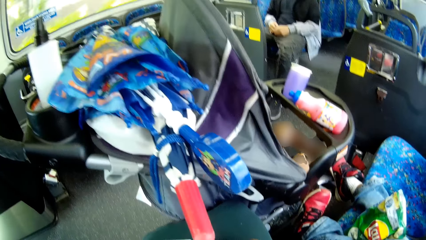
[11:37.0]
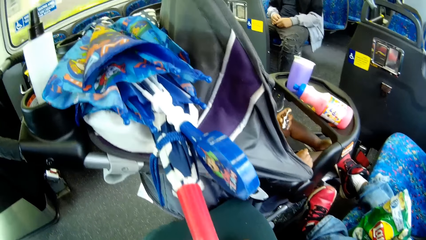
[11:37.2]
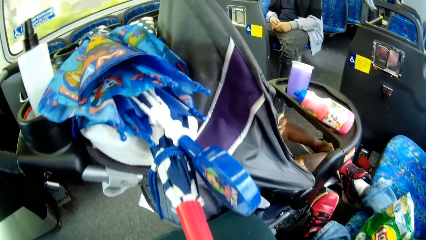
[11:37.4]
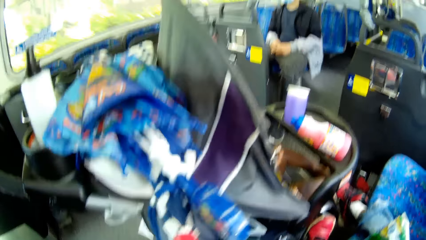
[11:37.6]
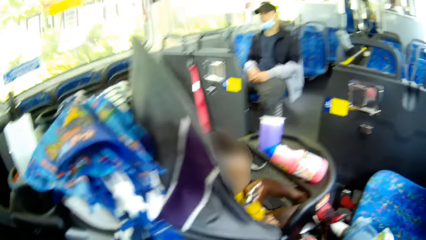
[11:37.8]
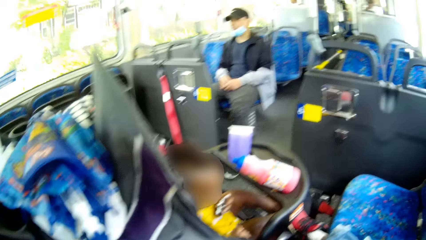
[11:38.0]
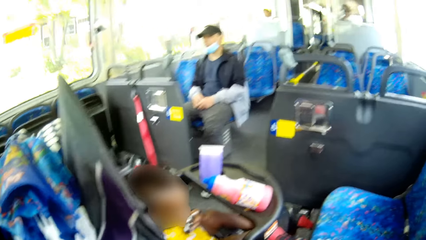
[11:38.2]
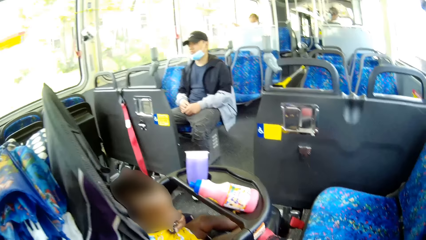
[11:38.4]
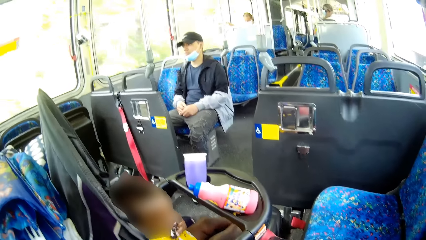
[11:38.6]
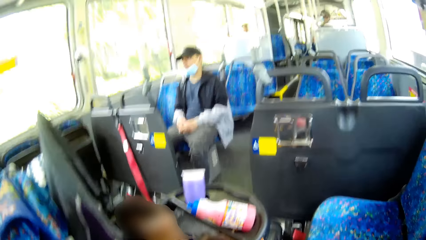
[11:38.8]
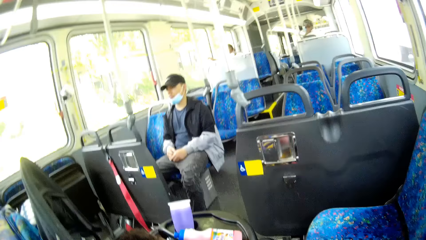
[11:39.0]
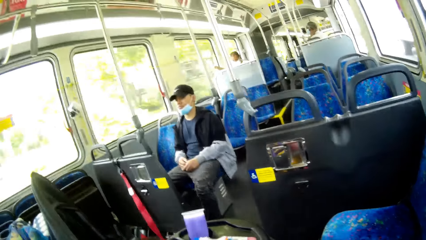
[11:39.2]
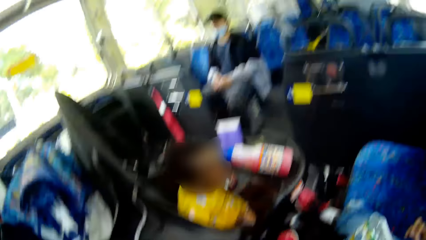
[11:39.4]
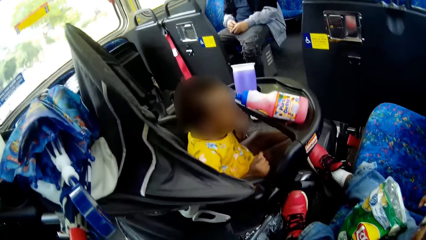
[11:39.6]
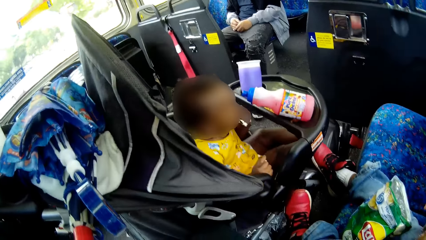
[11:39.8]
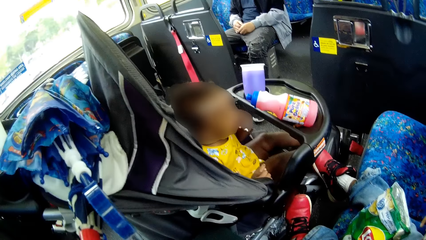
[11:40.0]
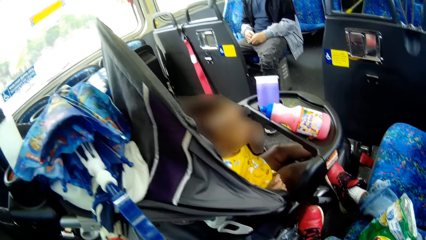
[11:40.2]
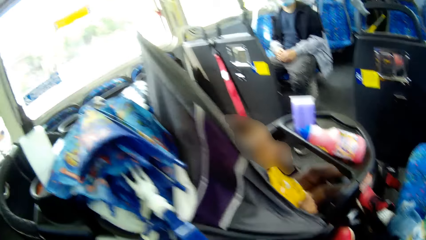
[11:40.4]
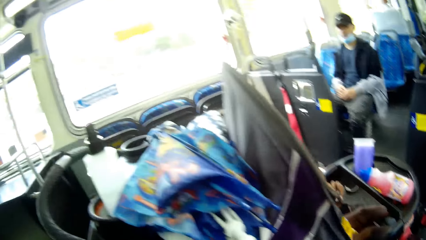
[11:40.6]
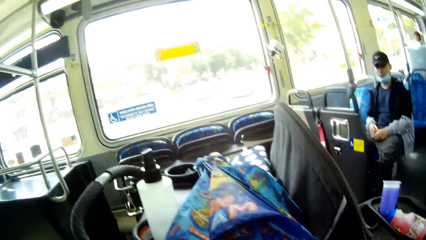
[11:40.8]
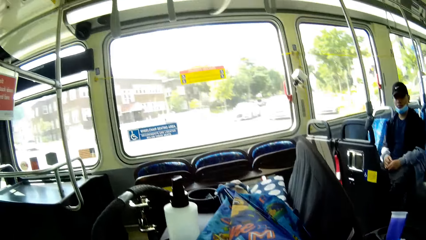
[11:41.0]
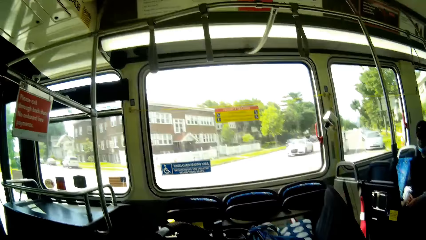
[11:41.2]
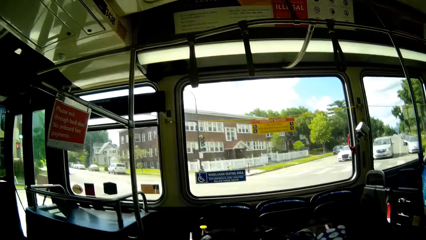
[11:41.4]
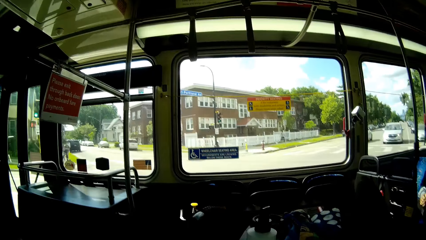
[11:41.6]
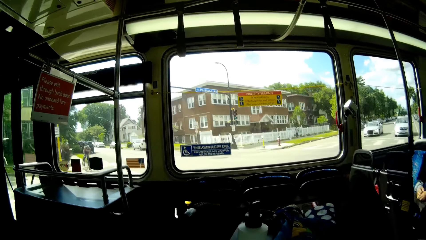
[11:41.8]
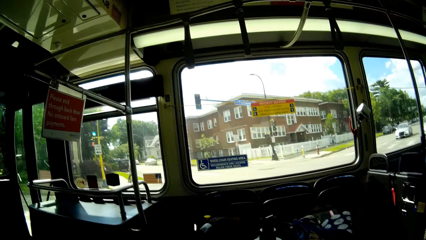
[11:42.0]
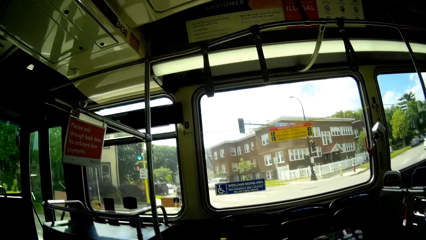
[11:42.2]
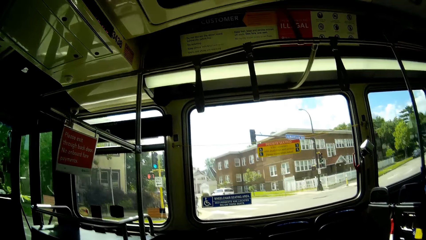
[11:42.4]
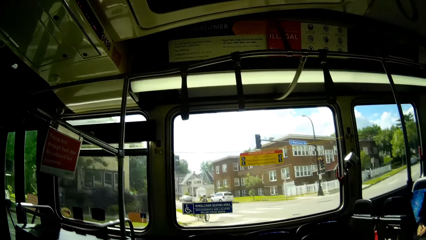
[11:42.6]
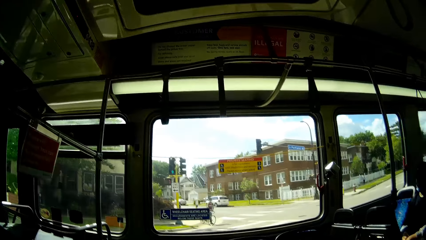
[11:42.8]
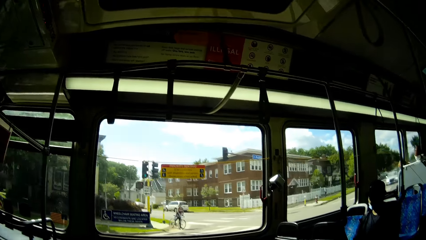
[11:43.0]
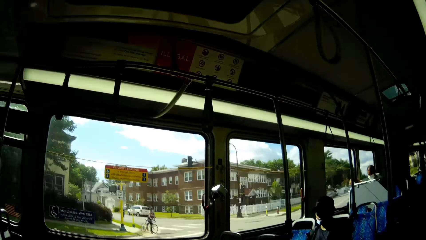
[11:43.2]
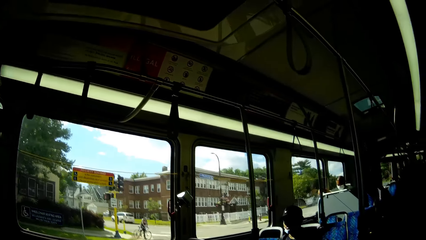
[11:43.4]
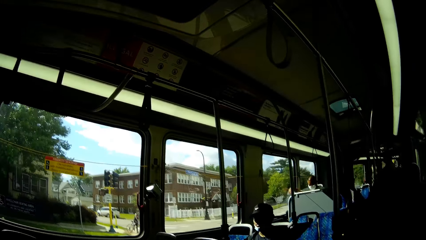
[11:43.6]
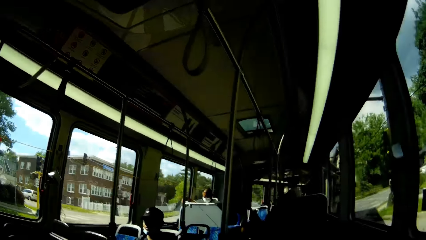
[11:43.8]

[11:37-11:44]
A baby eats from the piece of cake.

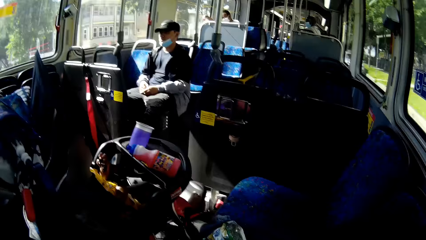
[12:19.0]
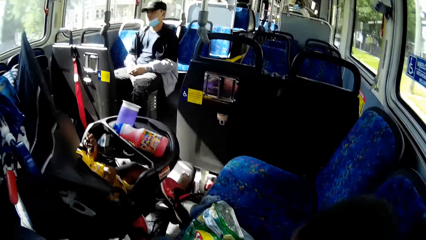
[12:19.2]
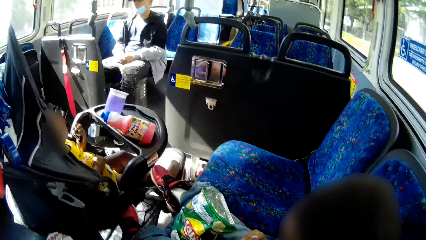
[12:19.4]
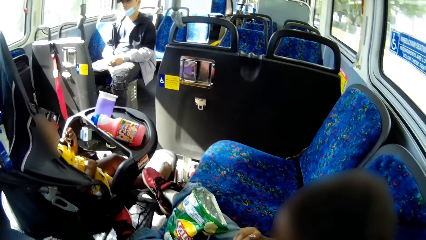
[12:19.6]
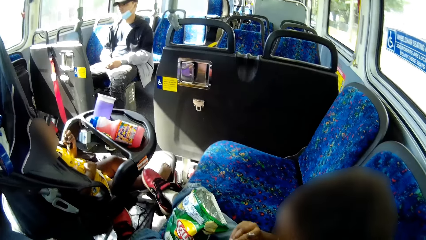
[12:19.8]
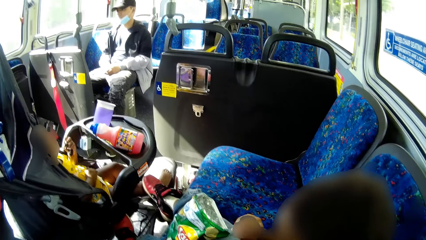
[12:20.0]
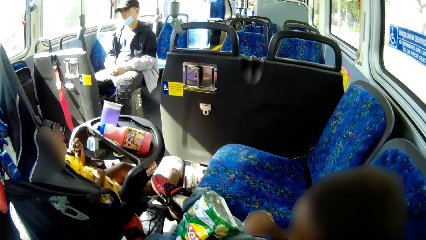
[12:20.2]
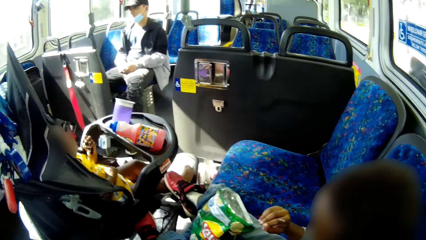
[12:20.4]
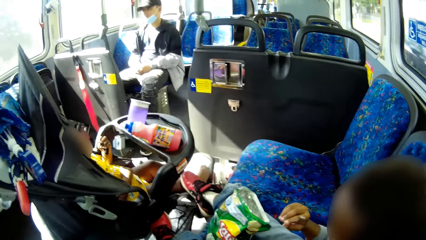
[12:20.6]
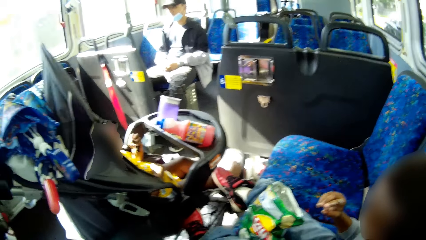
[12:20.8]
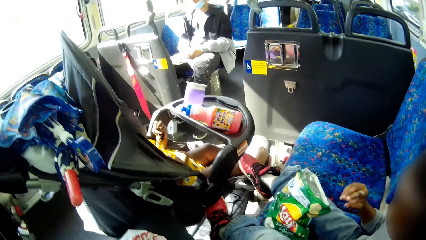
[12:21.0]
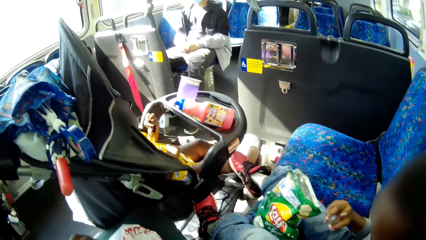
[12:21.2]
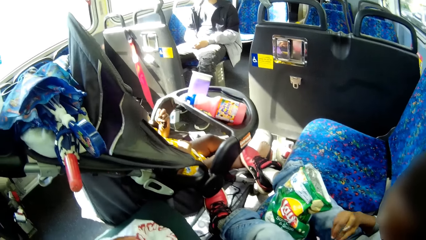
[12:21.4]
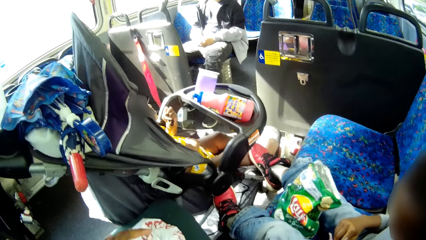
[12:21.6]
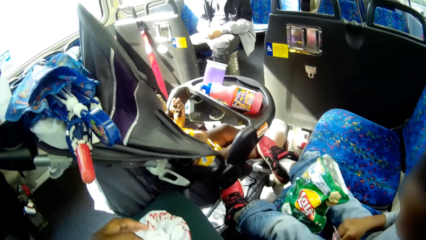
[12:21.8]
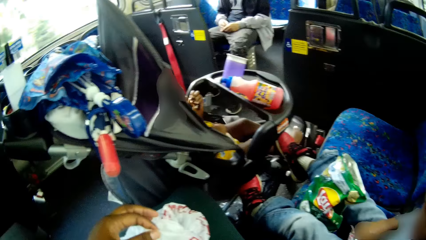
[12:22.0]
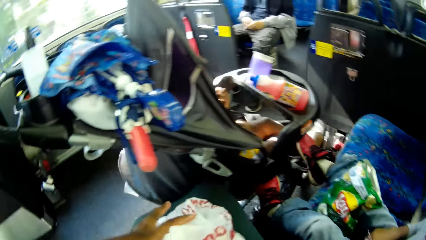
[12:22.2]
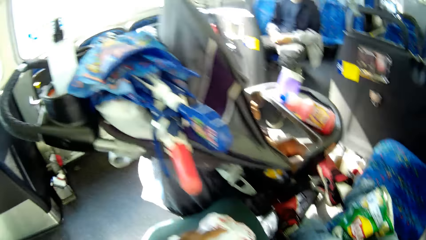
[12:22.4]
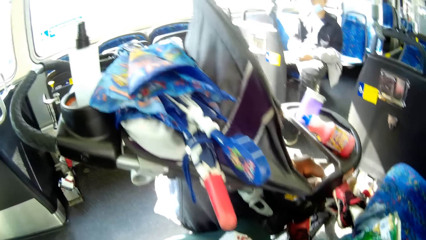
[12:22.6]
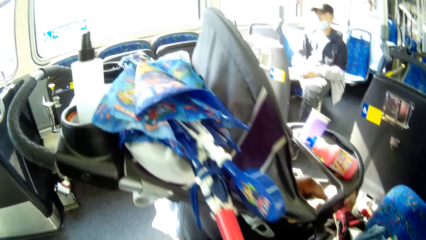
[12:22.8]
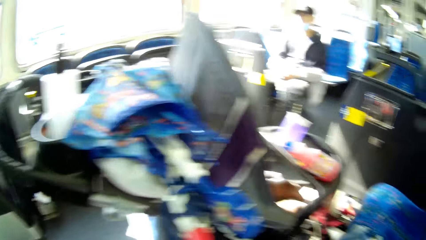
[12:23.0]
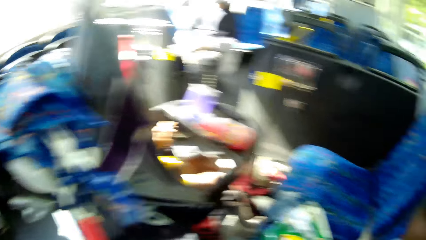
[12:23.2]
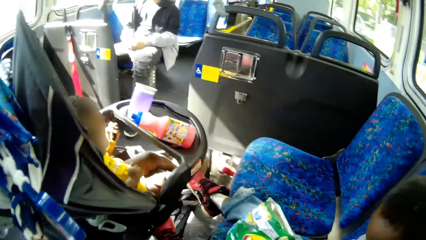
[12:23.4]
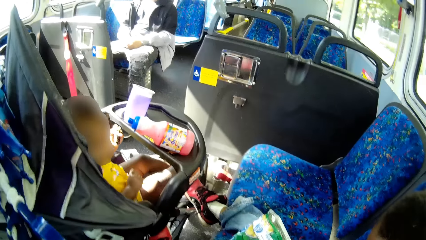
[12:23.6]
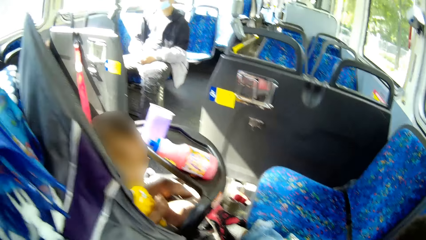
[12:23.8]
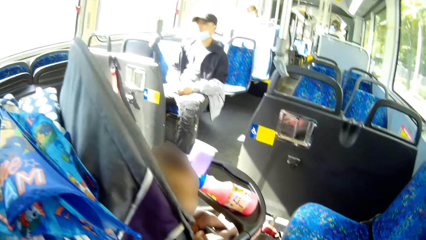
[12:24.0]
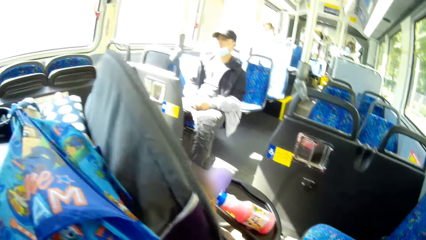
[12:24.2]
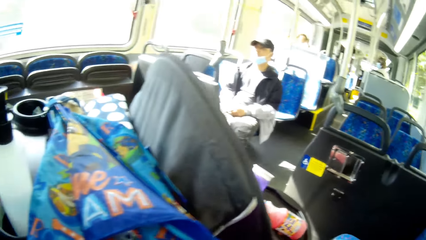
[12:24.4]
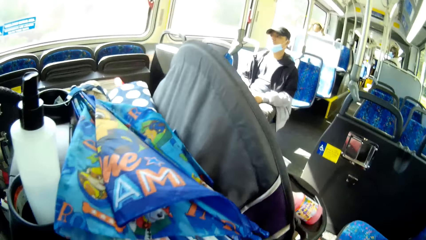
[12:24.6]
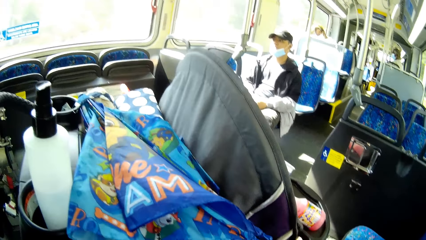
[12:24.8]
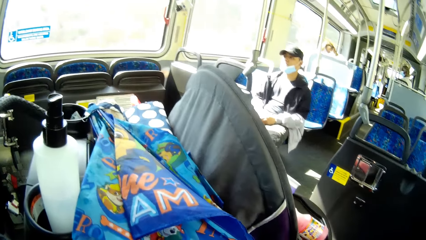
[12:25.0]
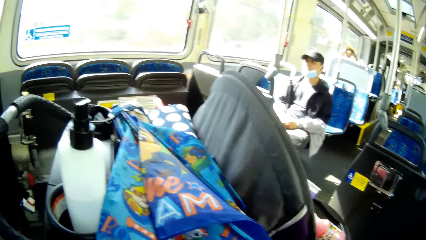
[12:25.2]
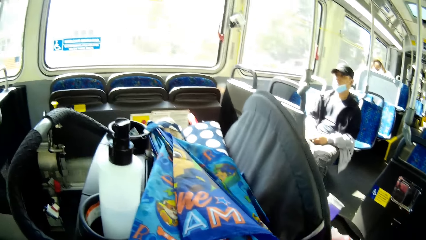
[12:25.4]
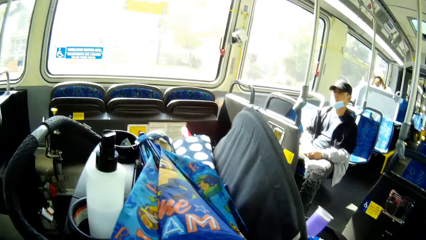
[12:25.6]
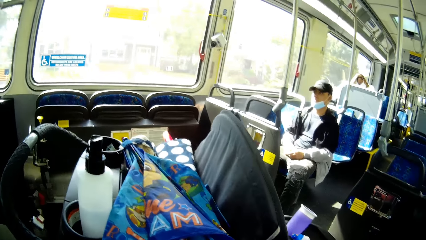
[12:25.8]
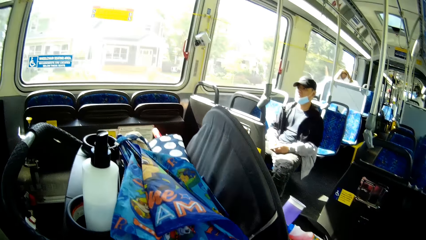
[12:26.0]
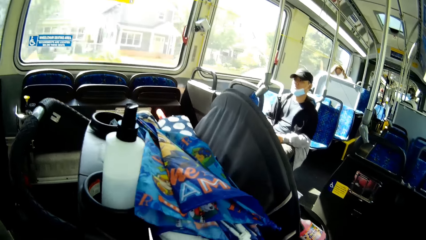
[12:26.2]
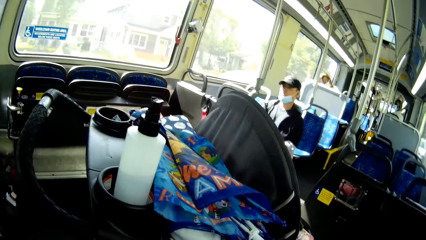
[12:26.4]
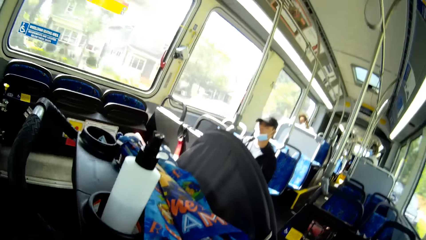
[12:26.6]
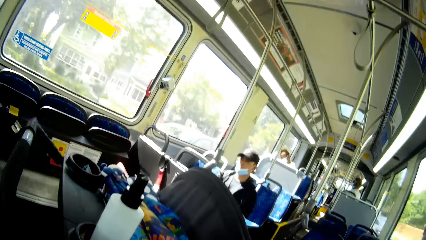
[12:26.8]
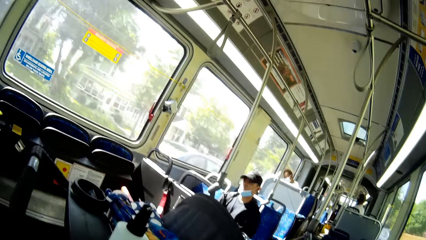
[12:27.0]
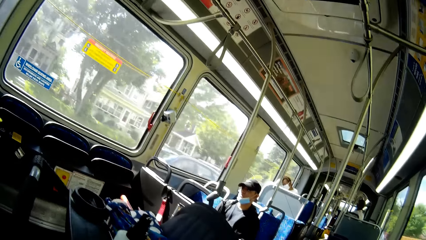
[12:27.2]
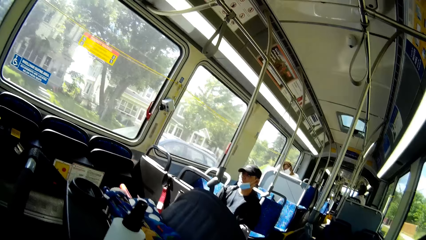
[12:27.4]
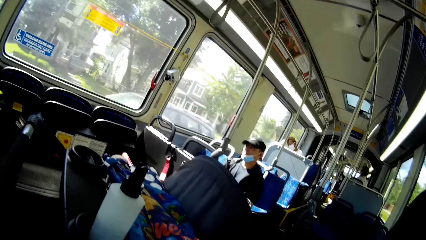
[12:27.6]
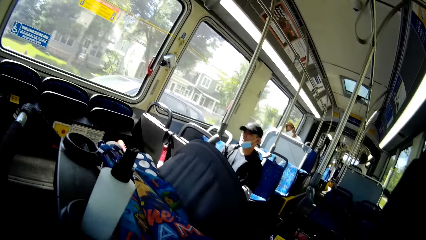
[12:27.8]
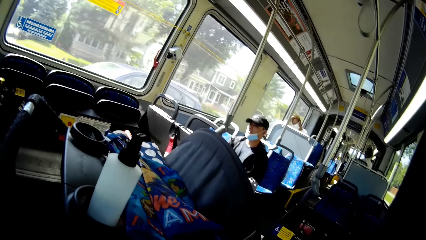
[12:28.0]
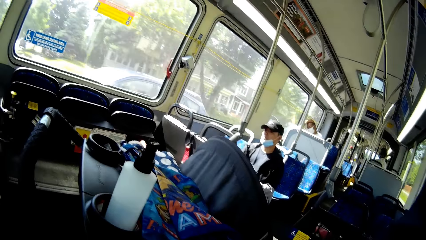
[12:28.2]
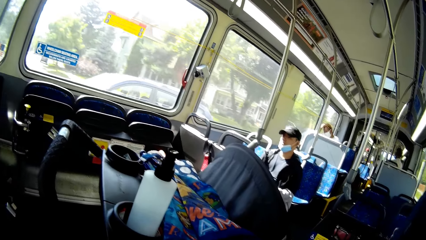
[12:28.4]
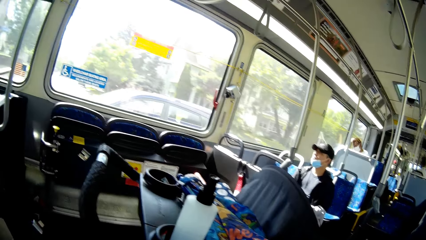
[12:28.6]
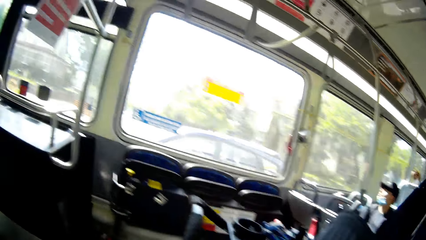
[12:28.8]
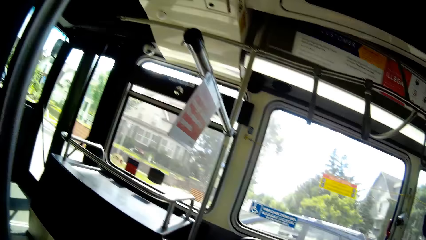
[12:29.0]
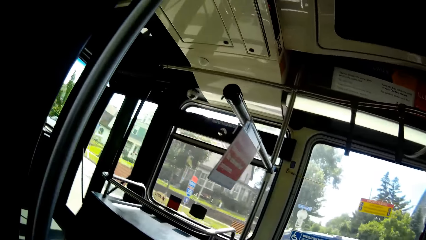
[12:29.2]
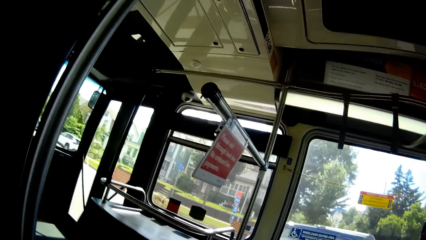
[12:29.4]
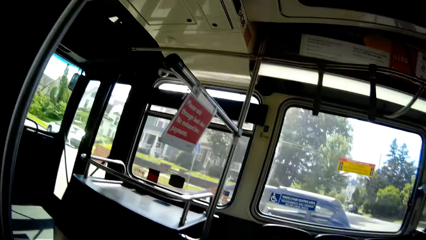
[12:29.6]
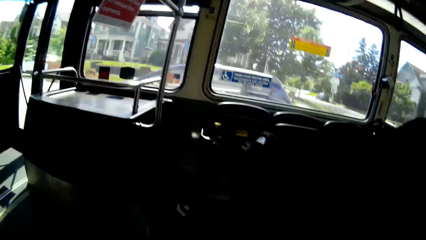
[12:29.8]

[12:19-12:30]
The camera wearer interacts with an infant.
